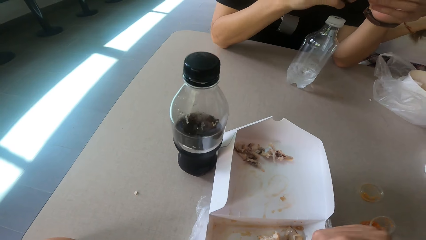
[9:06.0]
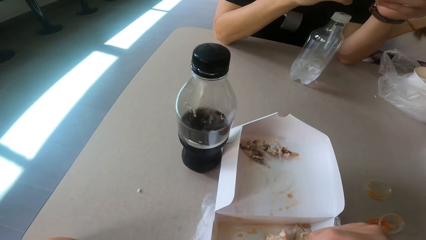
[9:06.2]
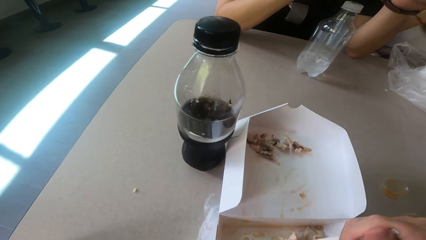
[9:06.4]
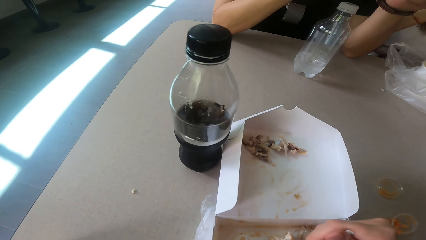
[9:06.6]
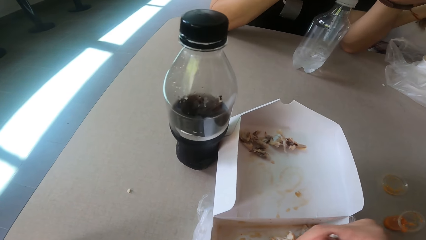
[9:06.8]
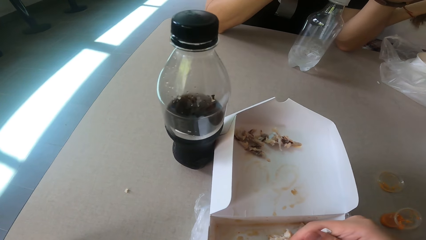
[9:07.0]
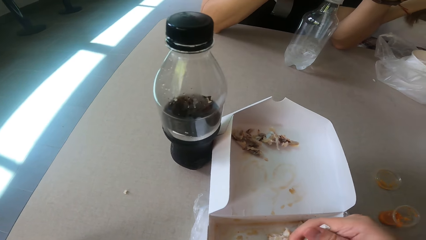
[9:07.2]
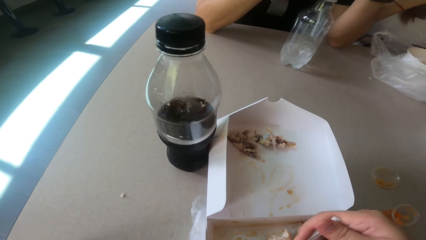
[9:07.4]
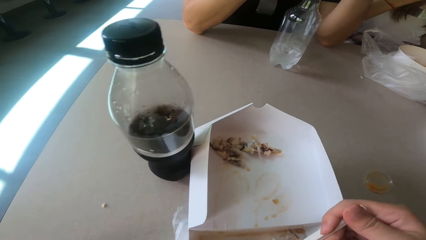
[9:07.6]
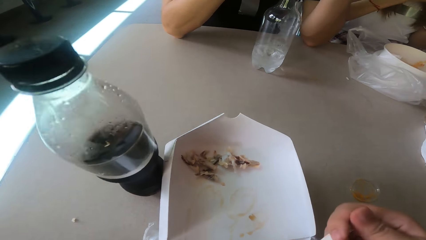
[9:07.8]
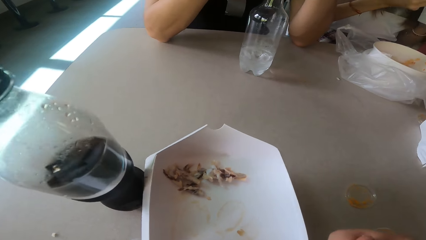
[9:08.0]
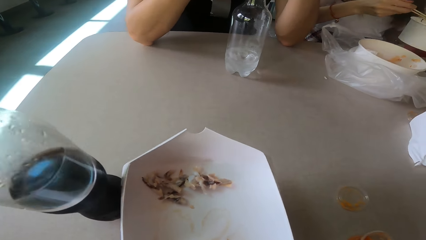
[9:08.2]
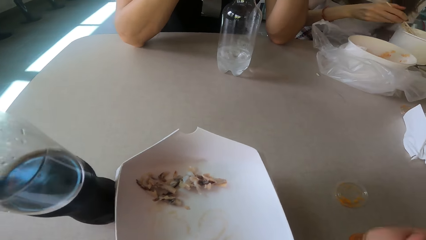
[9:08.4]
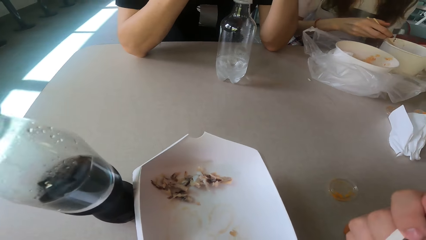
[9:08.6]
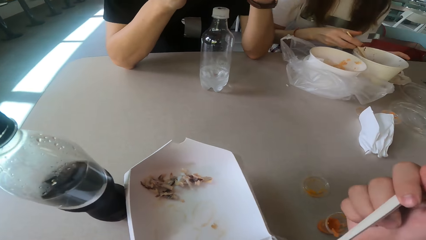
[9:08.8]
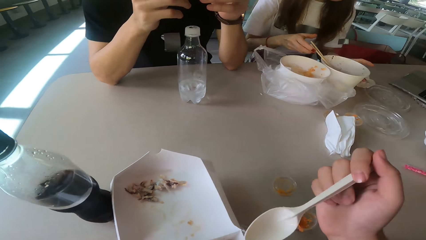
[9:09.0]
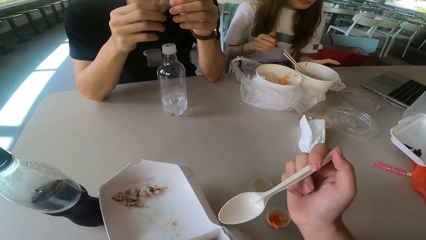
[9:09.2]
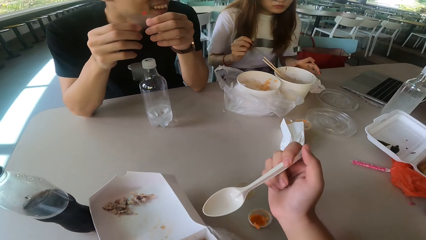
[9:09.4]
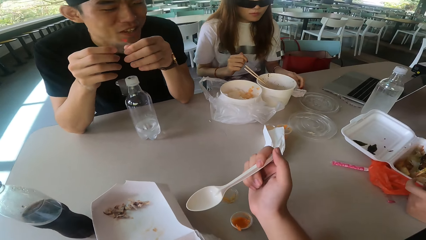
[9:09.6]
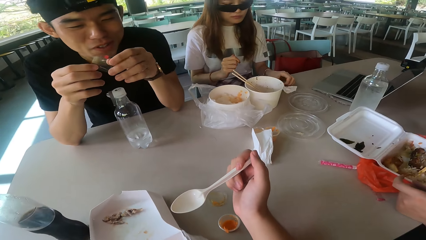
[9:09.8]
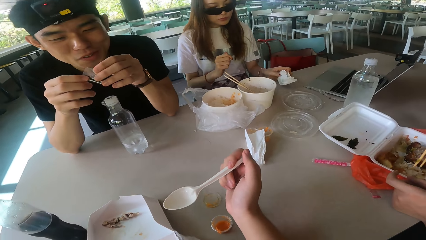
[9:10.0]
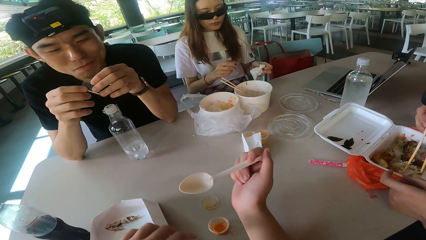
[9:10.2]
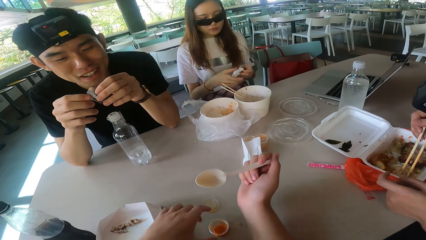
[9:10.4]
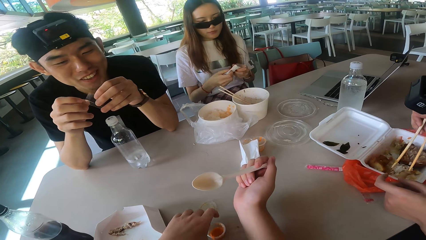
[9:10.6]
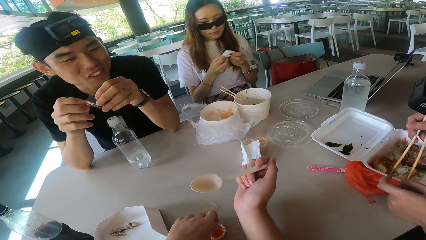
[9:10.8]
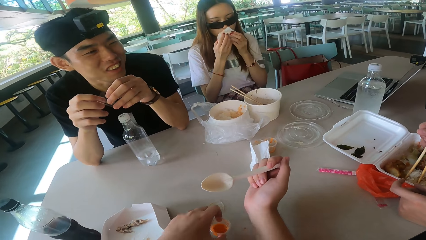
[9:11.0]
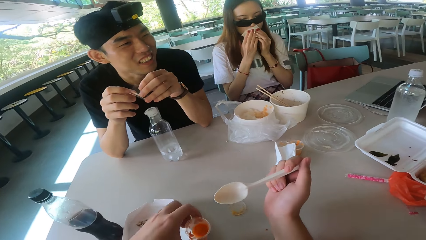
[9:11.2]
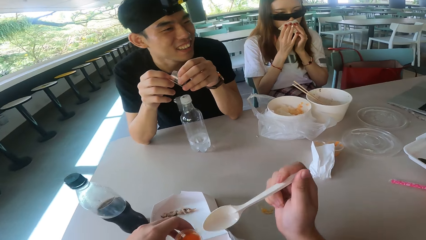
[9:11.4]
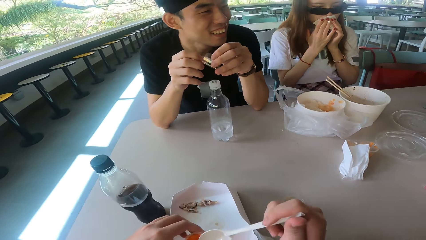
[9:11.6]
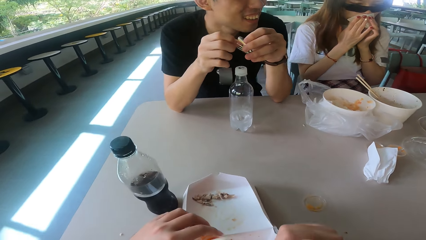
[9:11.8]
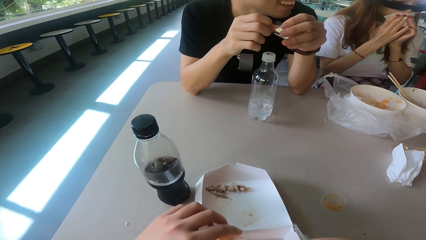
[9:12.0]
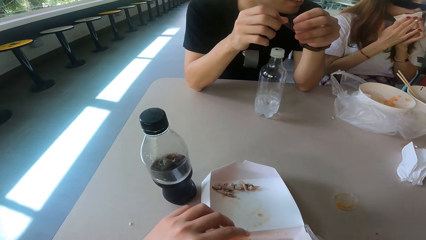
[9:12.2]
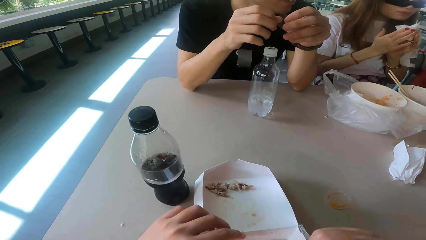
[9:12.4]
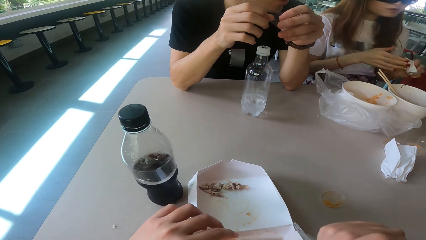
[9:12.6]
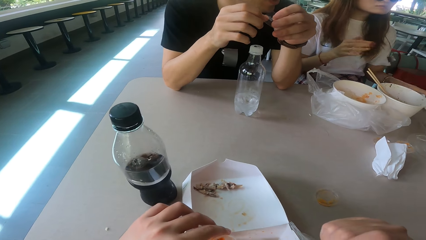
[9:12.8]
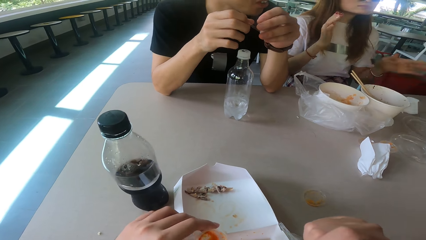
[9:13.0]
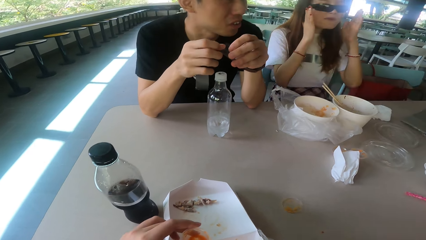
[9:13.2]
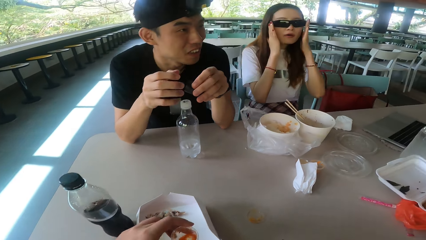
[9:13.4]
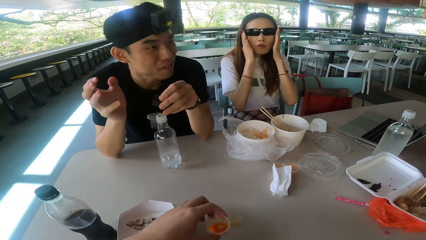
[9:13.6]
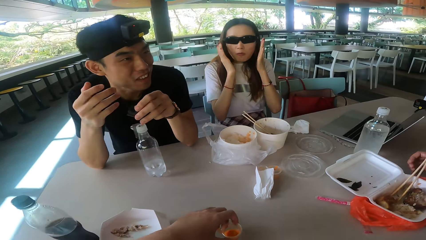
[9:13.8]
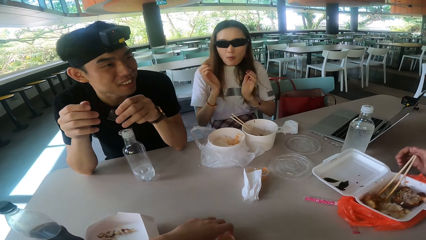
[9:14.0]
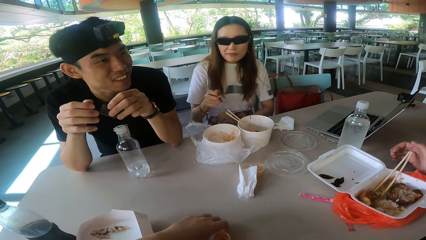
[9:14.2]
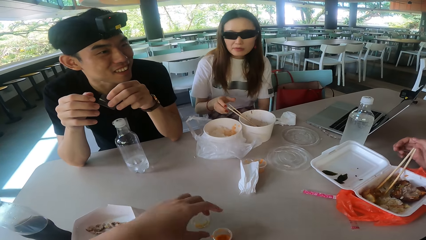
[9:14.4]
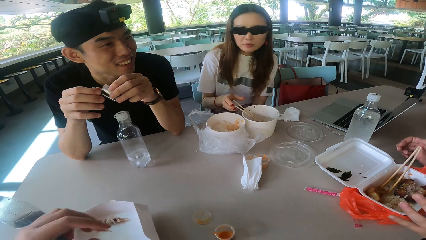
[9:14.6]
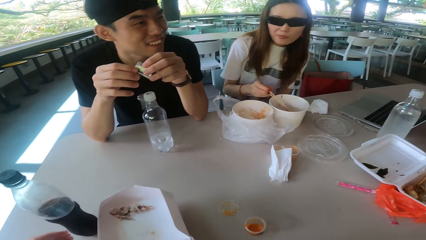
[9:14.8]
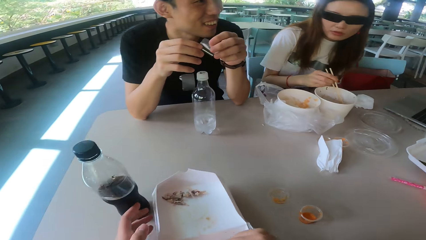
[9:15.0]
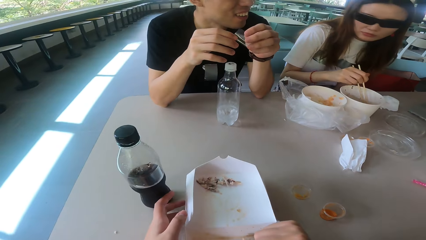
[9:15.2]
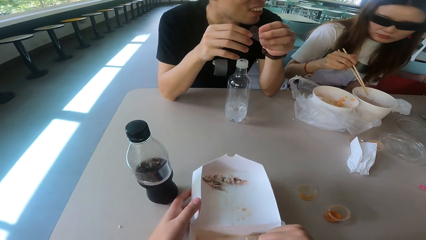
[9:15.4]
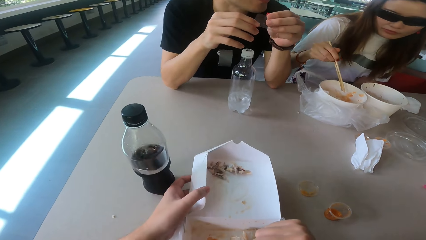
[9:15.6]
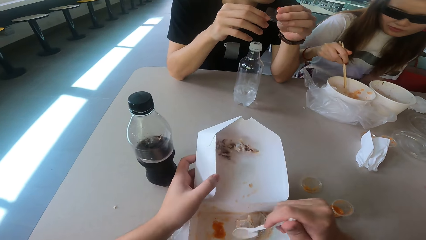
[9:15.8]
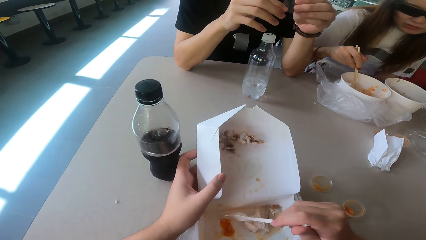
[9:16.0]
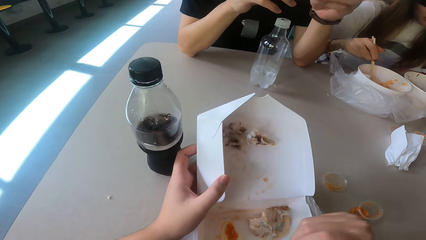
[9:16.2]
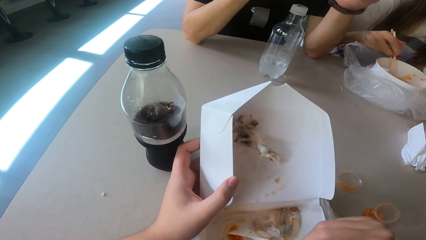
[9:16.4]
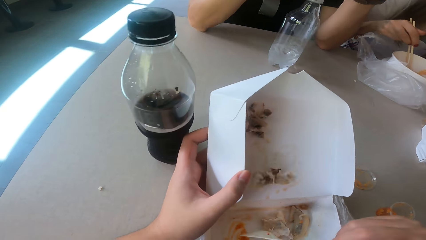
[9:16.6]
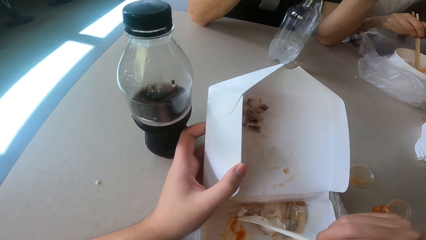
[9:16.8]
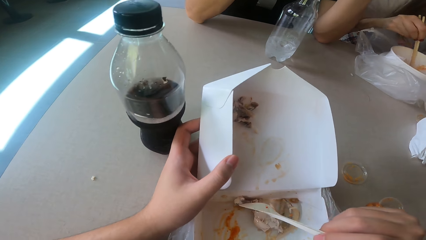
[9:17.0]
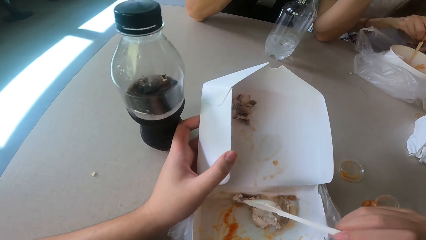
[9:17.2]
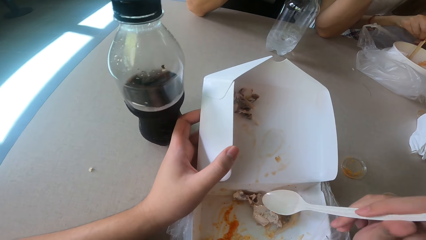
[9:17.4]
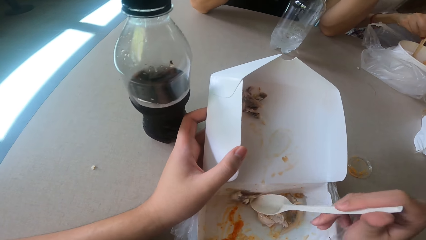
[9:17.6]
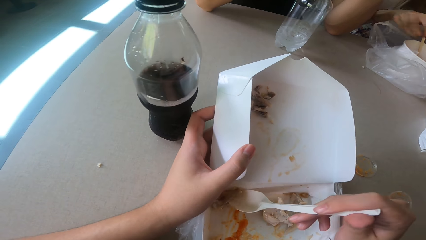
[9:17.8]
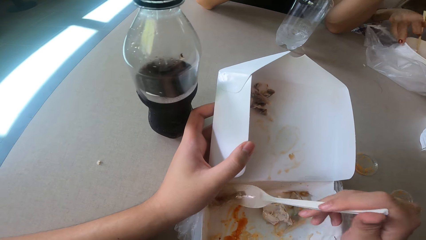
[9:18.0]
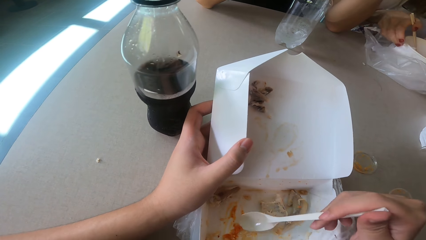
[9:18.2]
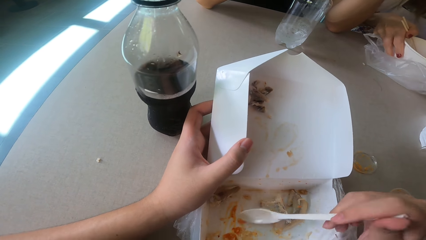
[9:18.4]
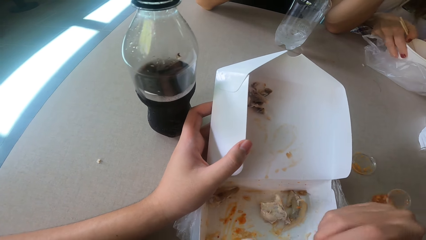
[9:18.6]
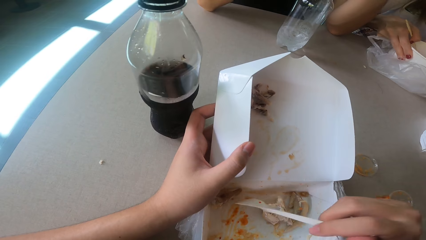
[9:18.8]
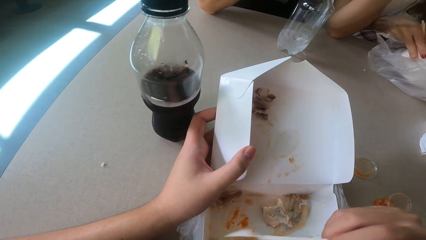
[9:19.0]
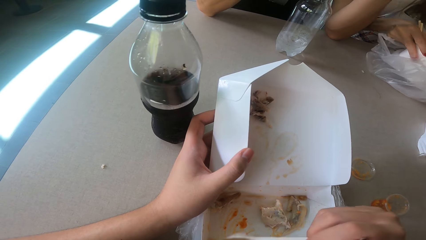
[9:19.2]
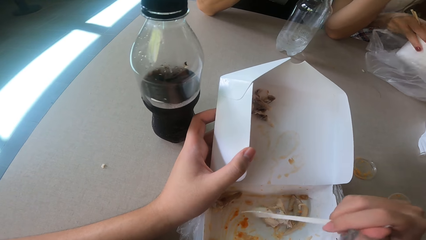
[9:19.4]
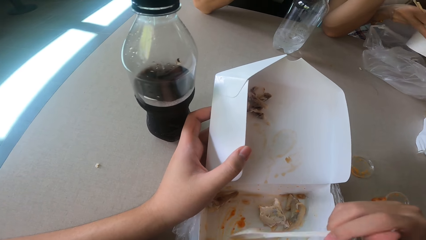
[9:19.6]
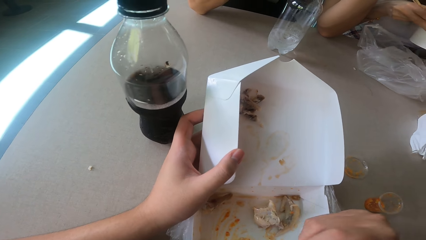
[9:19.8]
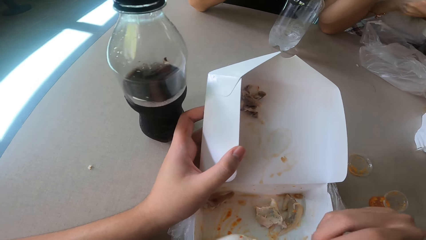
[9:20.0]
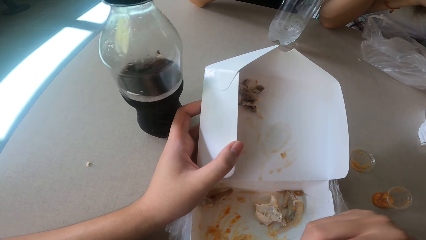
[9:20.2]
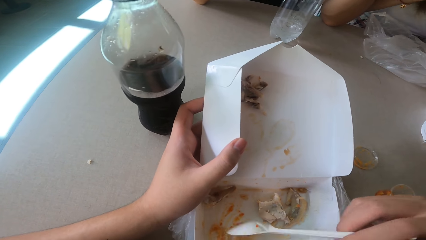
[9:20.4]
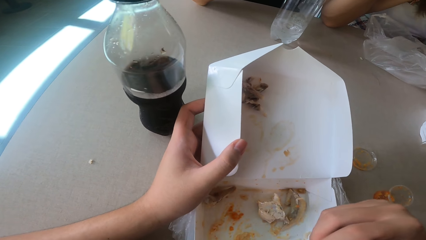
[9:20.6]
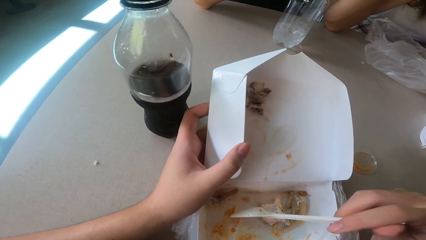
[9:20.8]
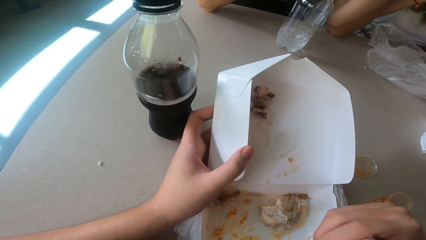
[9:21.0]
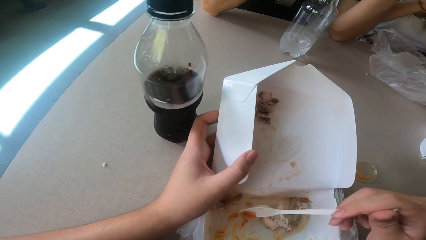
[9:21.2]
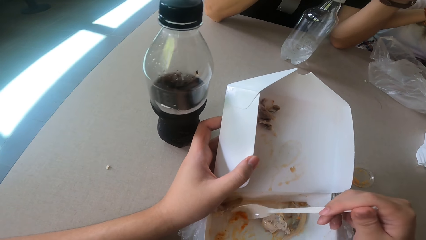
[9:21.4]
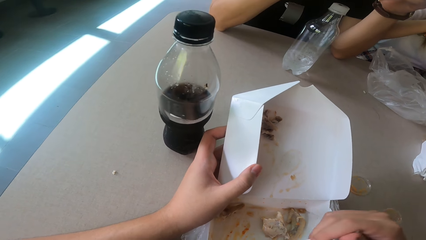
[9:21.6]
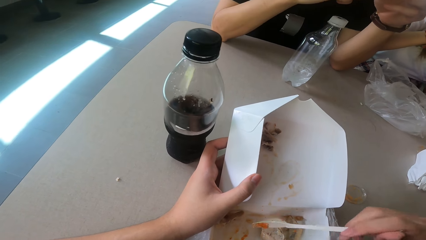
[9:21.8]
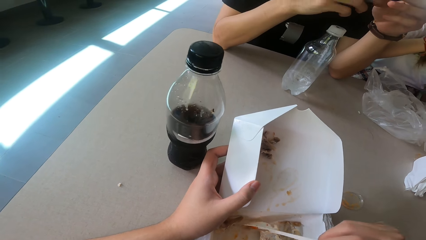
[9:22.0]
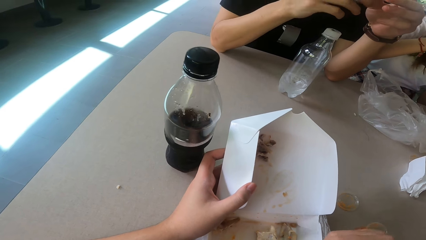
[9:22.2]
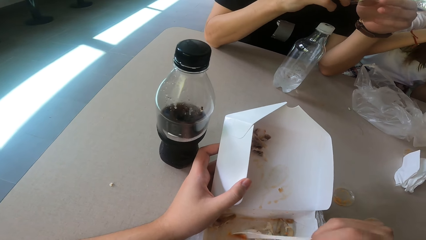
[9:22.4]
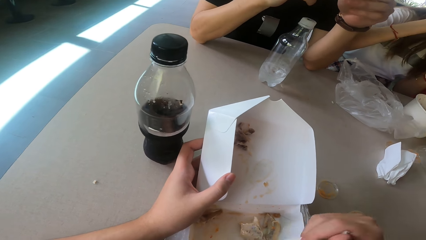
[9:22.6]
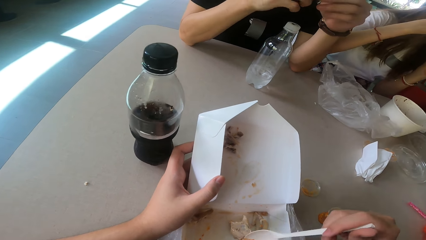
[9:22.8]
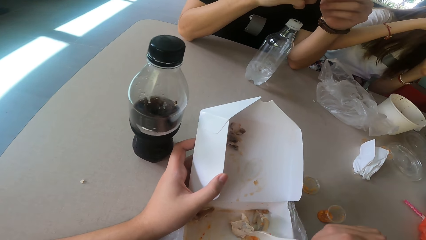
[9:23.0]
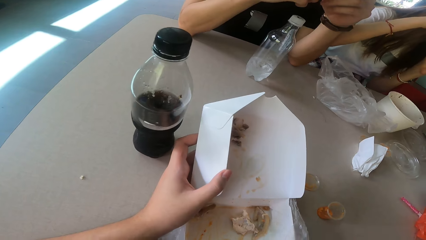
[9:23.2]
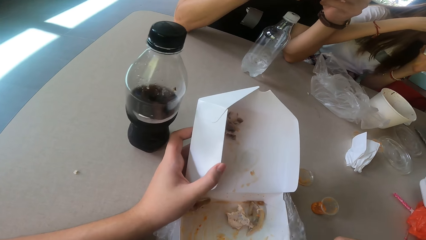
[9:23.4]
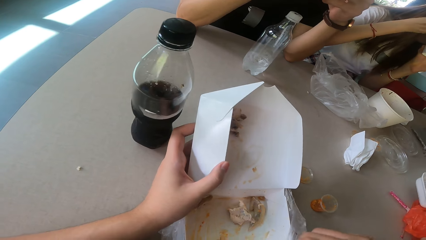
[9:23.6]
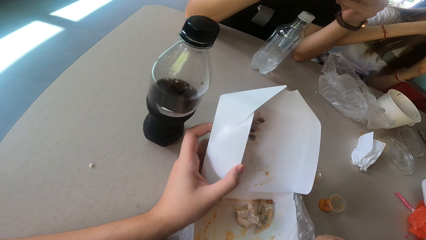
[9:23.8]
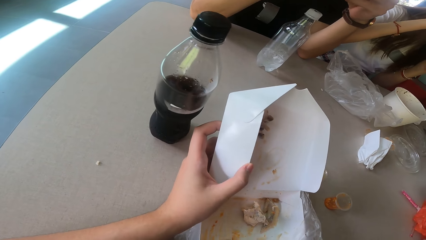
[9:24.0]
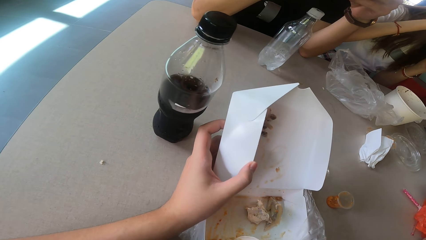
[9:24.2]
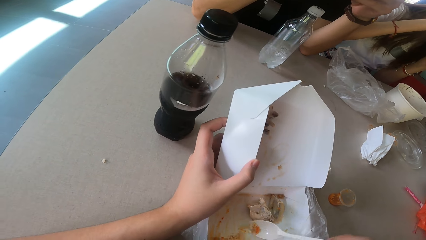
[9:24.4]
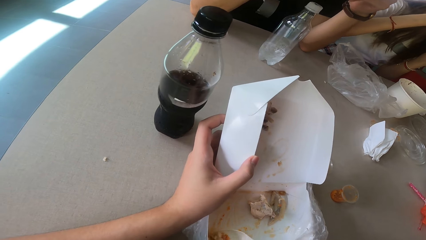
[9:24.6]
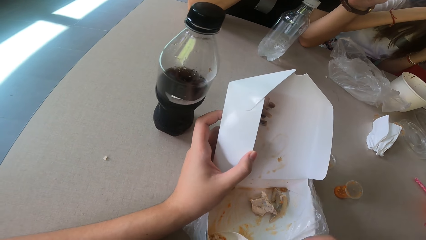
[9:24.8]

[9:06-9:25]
A woman picks up the serviette. The camera wearer picks up a spice can from the table. The woman wipes the mouth. The camera wearer pours the spice to the food. The woman drops the serviette. The camera wearer picks up the salad and puts the spice can back to the table. The woman stirs the food. The camera wearer scoops the food and mixes the spice to the food with a spoon. They scoop the food again. The woman picks up the bowl. The camera wearer talks.
